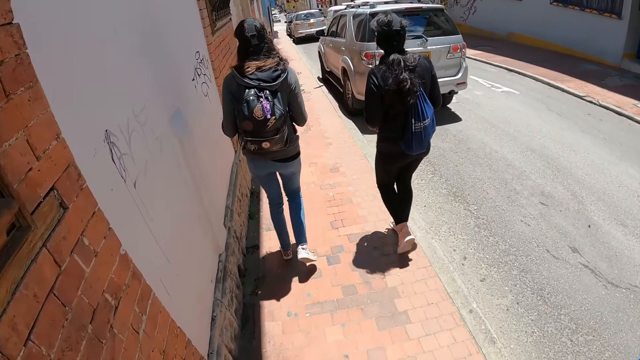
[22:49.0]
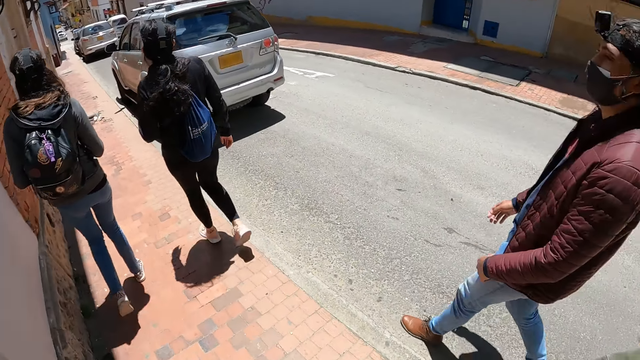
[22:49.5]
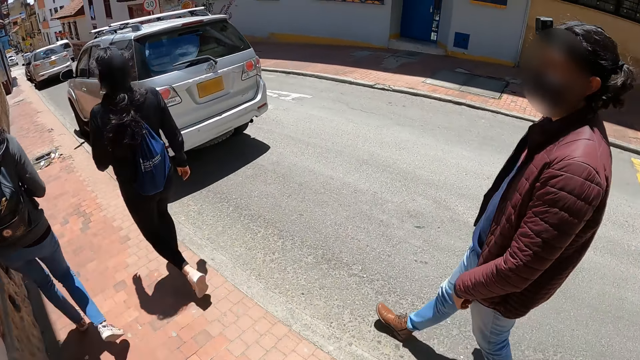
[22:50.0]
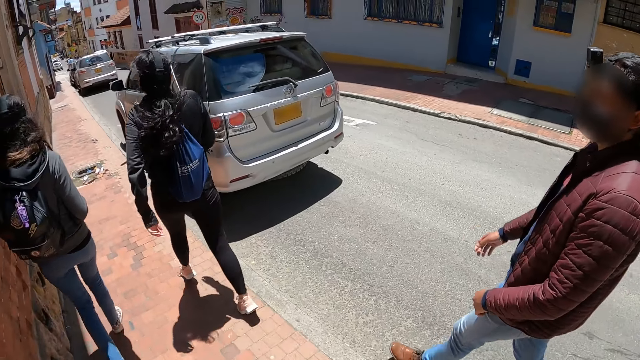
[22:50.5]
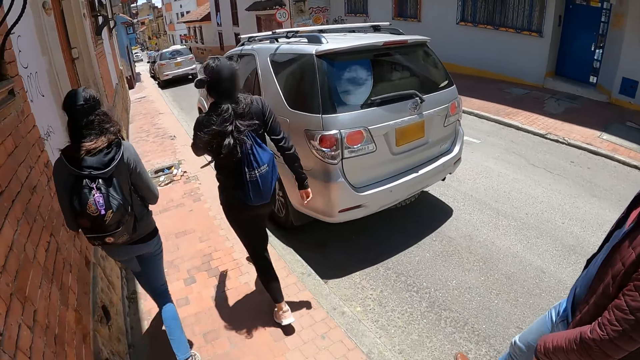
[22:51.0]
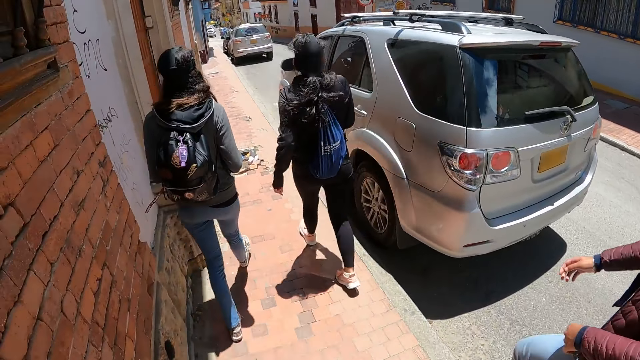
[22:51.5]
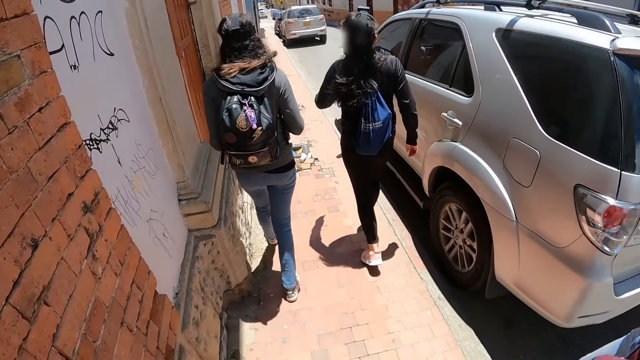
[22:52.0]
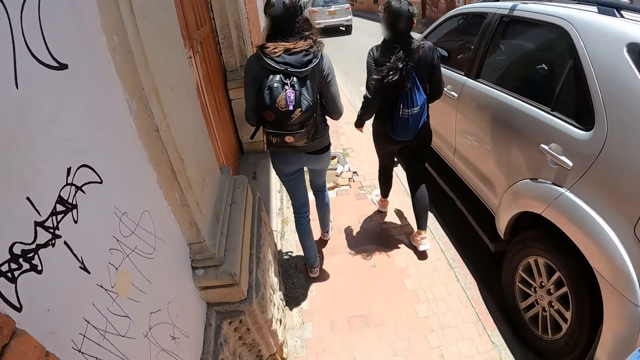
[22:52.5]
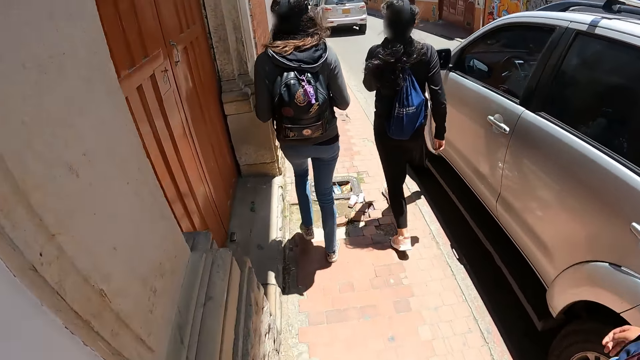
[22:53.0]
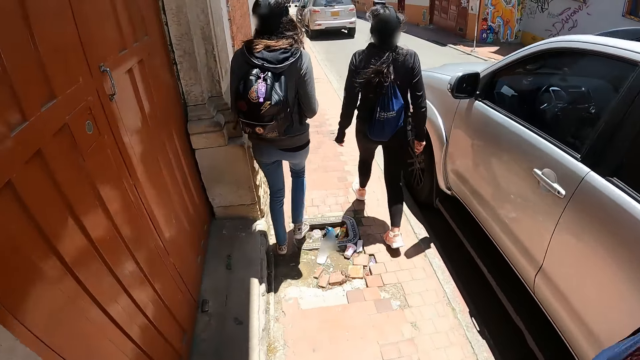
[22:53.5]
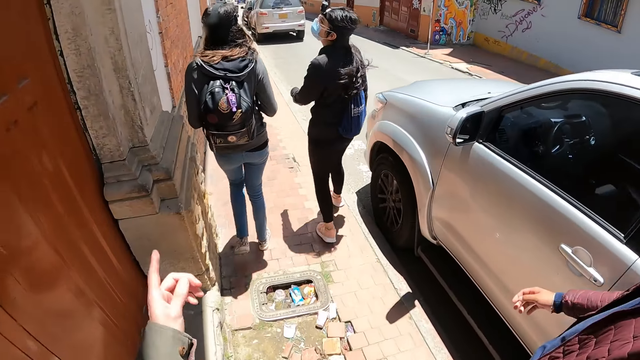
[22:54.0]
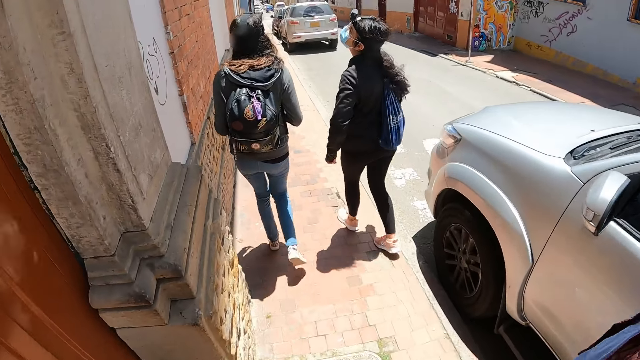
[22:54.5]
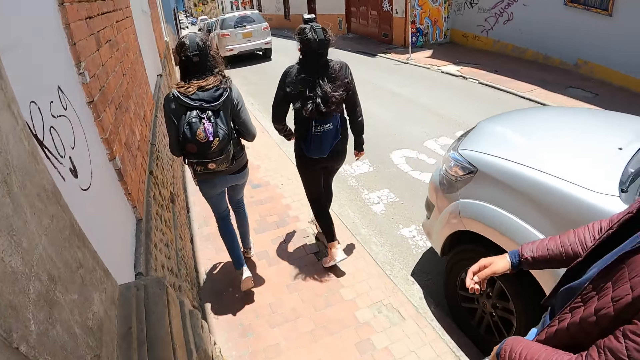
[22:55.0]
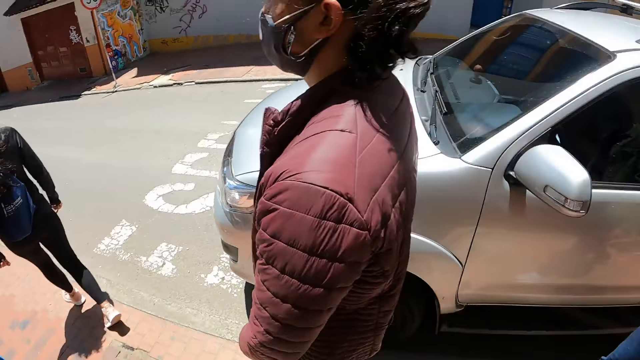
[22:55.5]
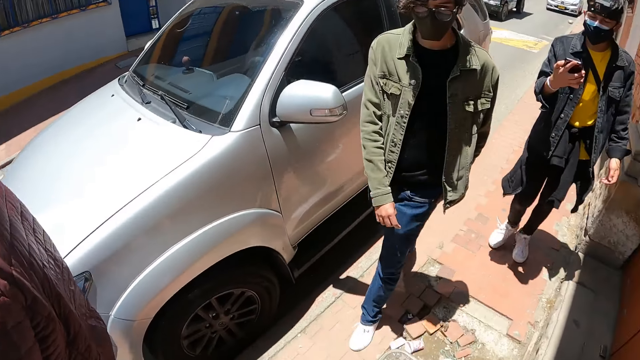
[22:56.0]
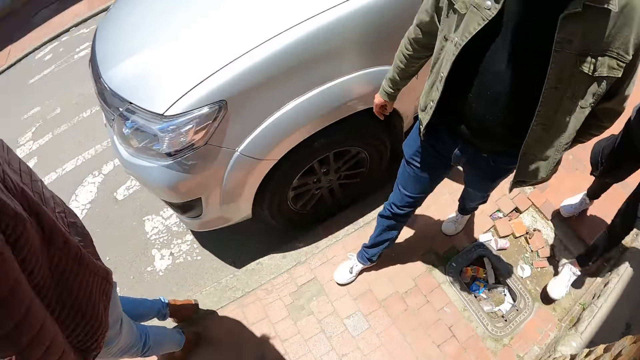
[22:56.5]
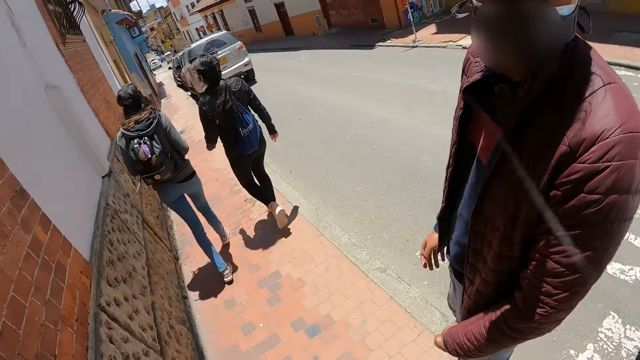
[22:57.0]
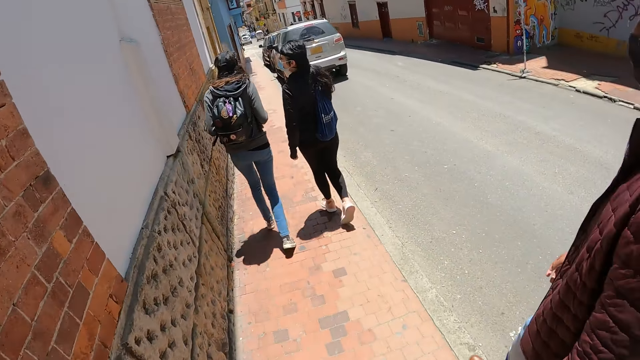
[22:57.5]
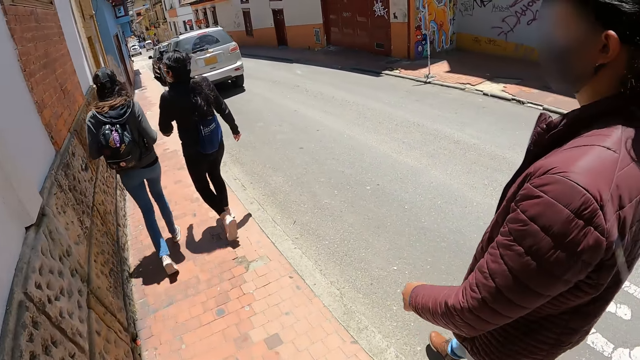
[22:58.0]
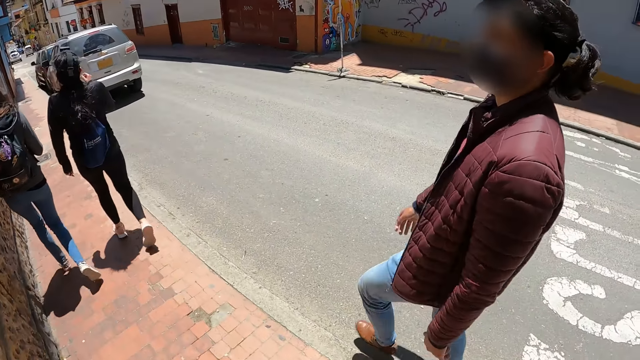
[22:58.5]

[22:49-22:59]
The camera wearer looks at a man. They speak with gestures. They look around.

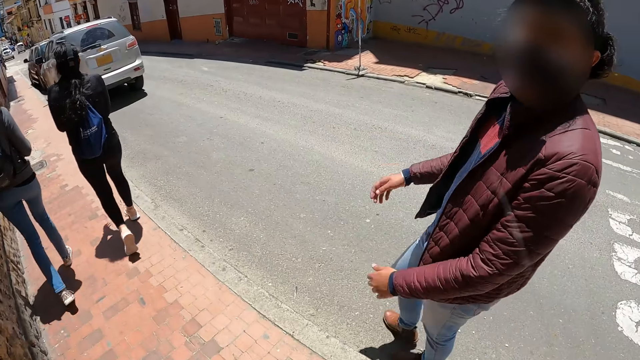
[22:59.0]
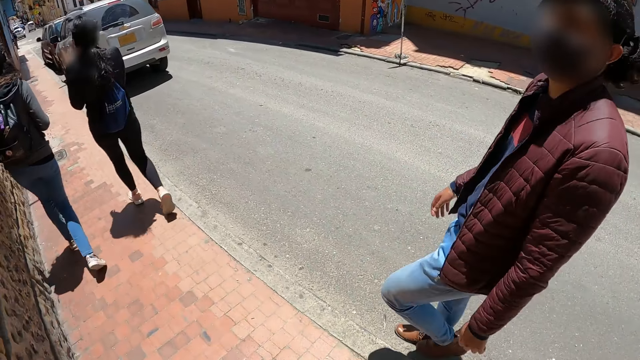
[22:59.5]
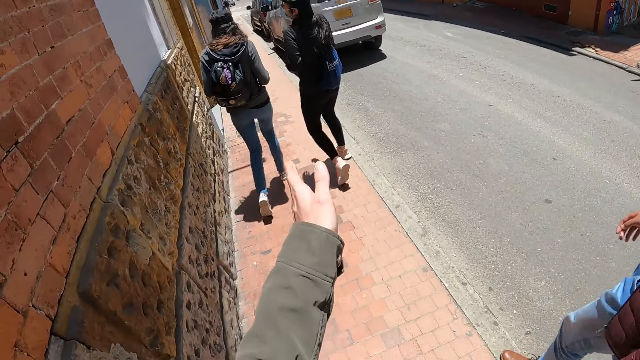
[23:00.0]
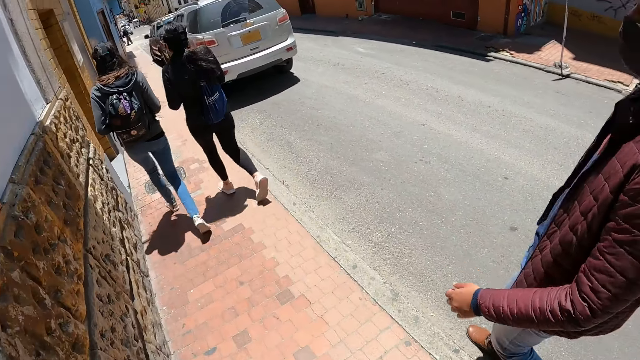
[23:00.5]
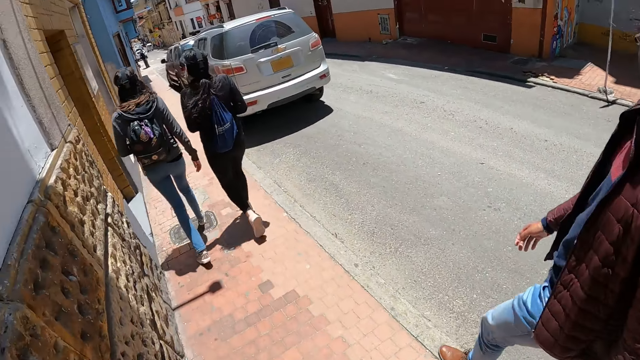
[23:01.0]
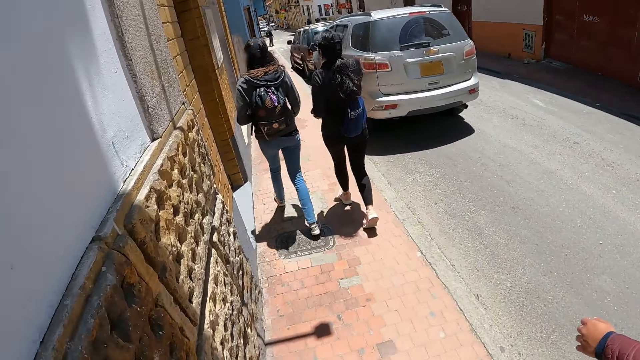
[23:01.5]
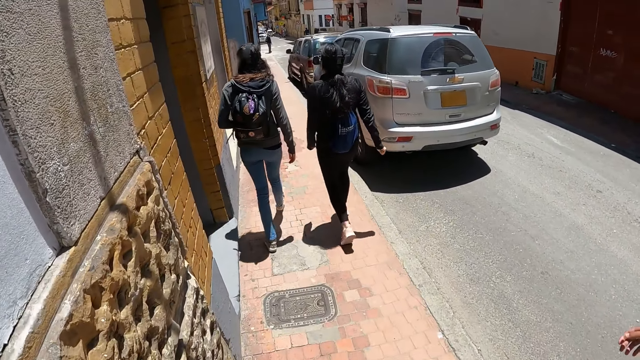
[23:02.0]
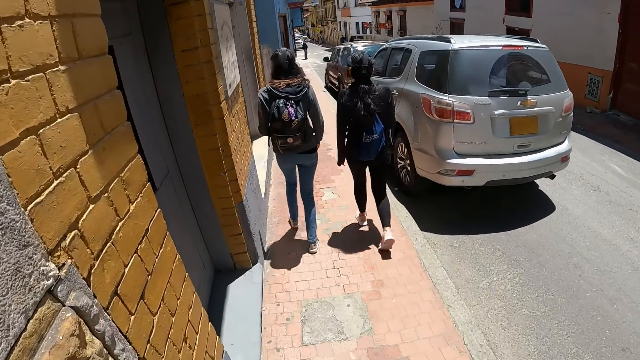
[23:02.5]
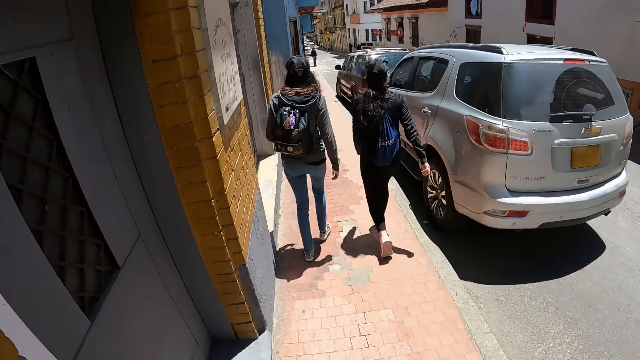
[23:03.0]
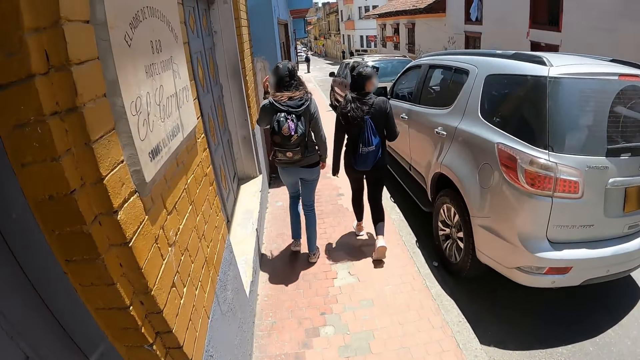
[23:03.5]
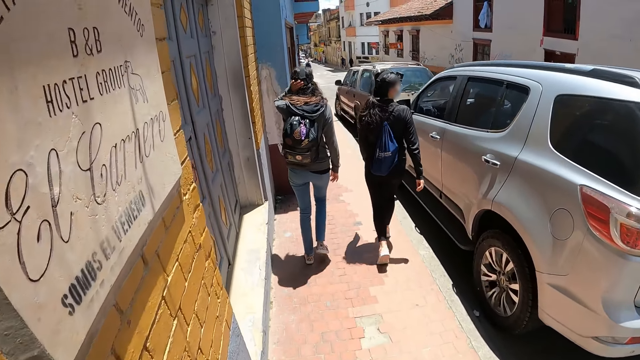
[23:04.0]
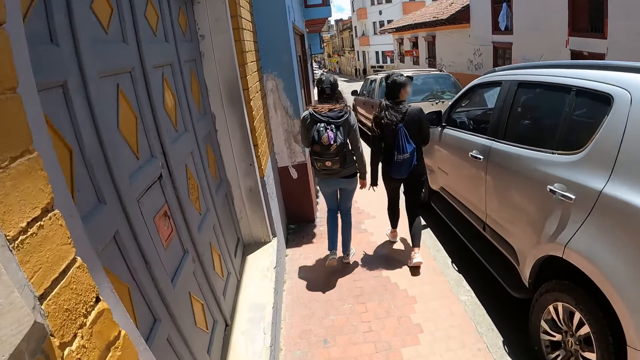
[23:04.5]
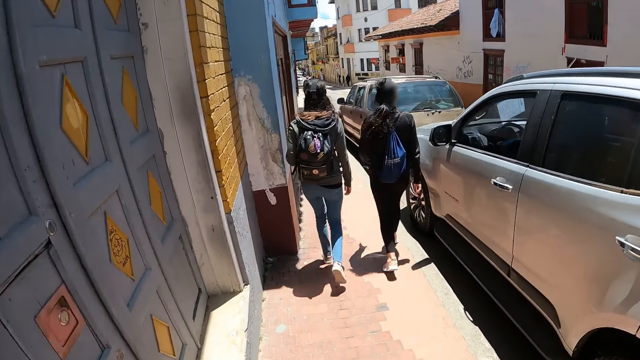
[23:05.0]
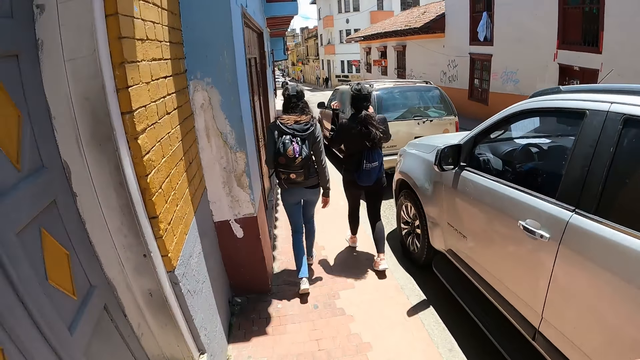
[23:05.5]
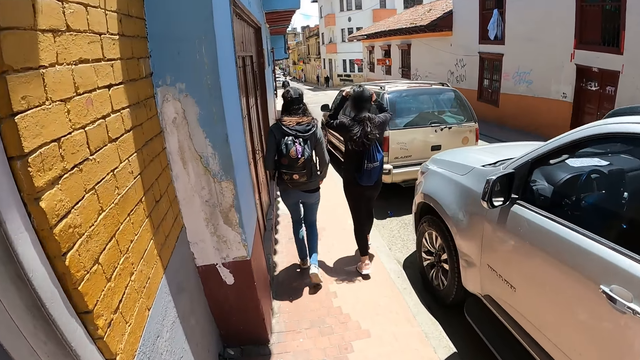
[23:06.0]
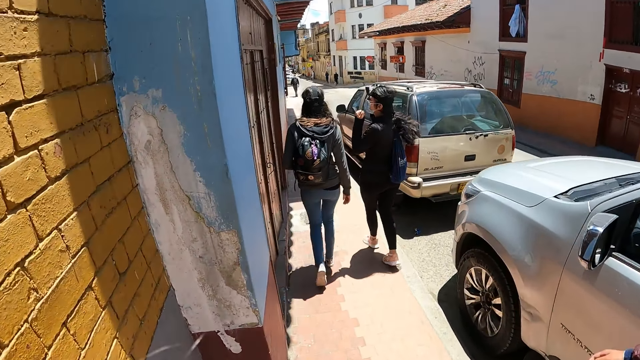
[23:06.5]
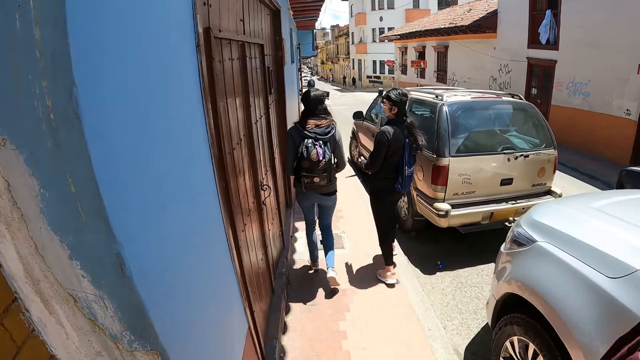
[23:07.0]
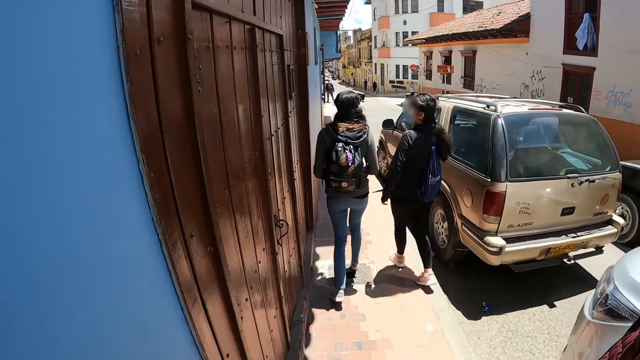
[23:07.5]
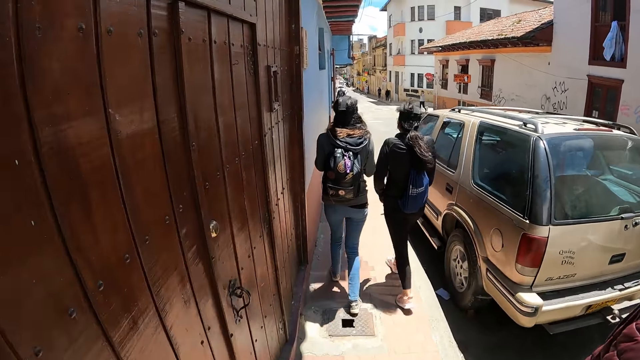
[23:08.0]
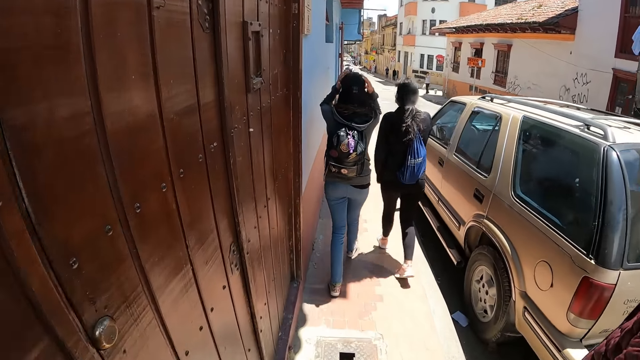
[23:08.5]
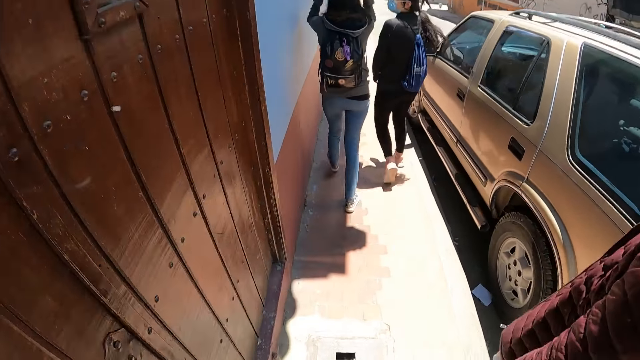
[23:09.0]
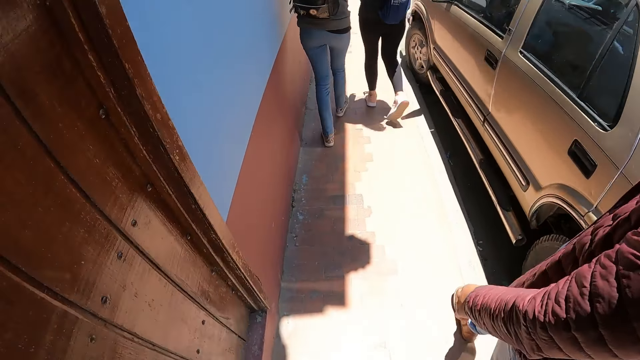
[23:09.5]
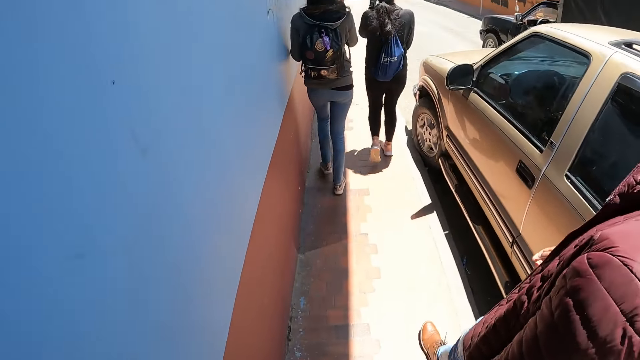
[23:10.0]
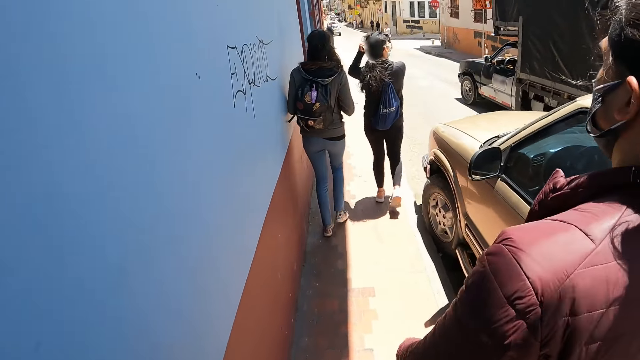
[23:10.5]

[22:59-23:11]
The camera wearer speaks with gestures to a man. They stretch the hand. They walk on the road.
